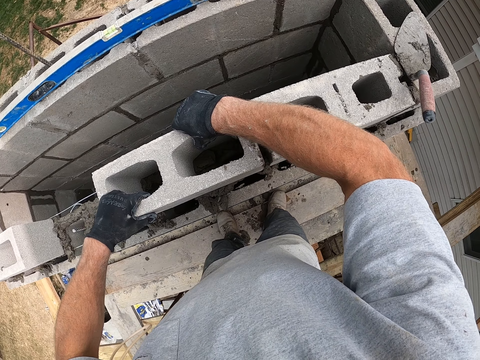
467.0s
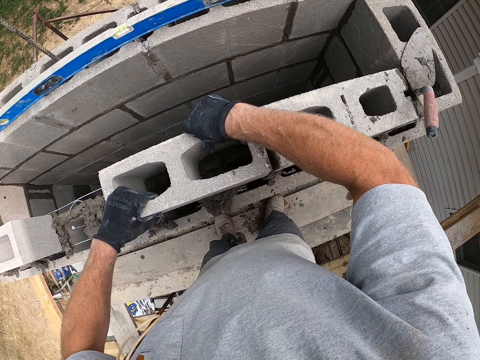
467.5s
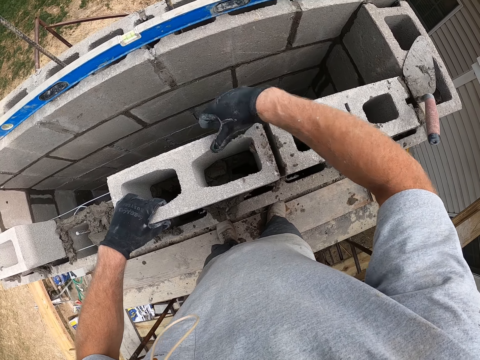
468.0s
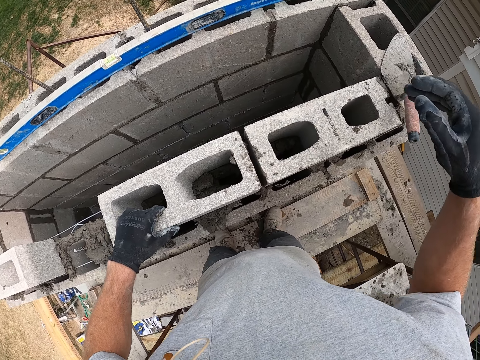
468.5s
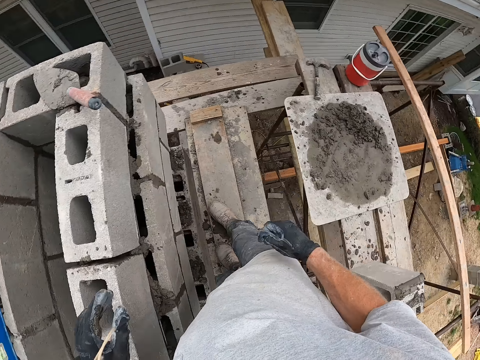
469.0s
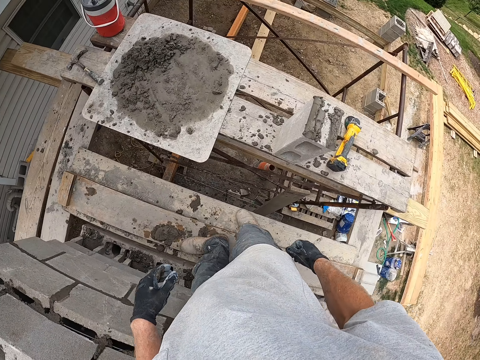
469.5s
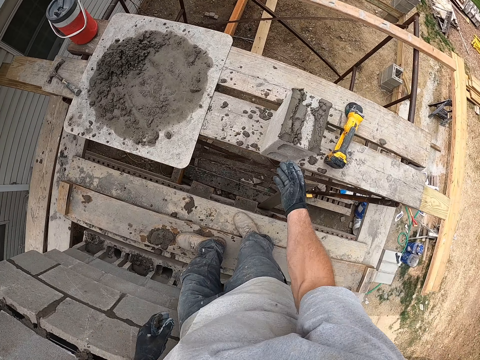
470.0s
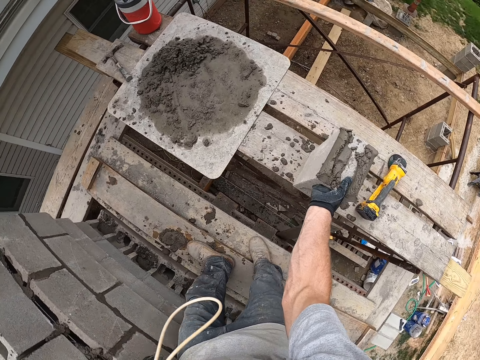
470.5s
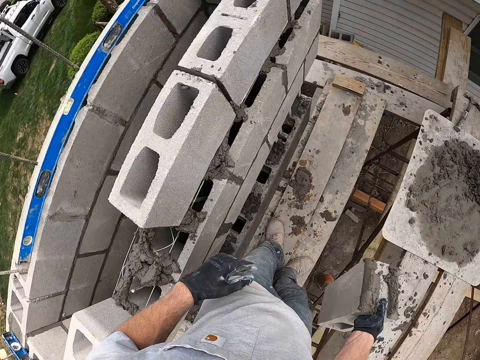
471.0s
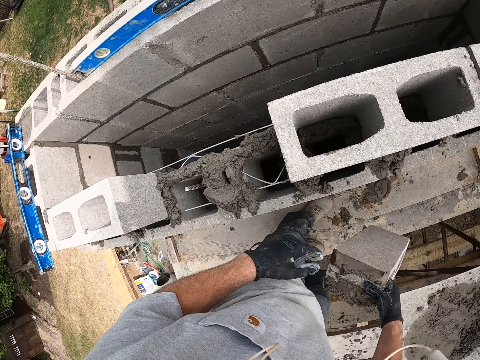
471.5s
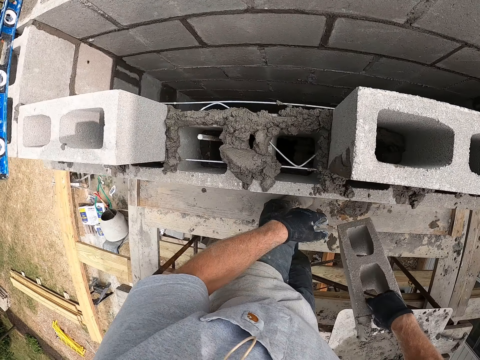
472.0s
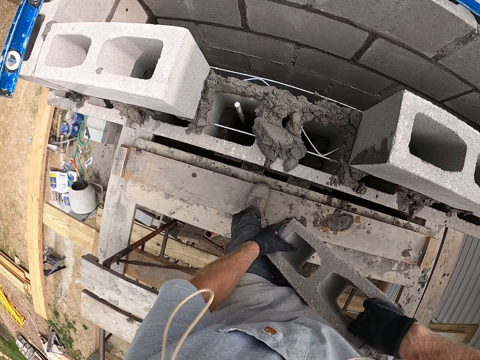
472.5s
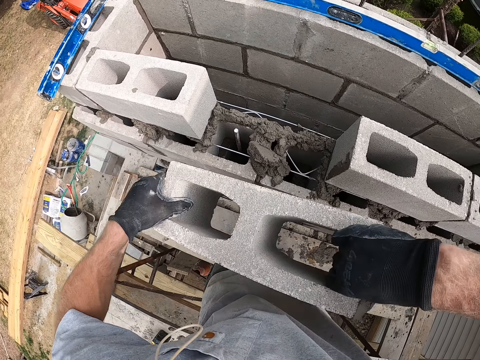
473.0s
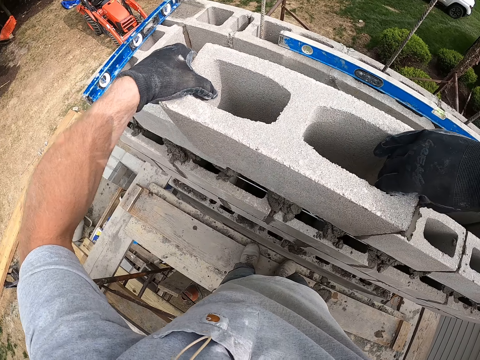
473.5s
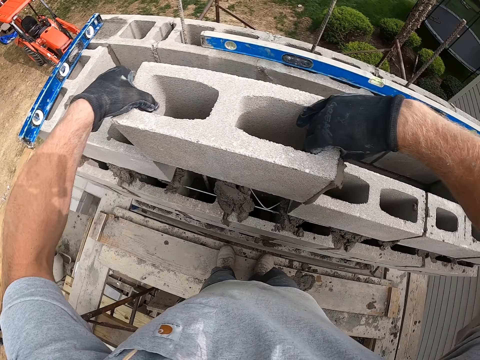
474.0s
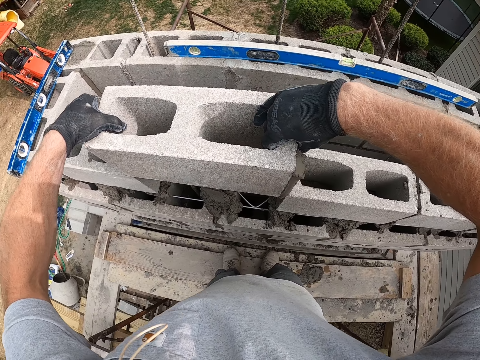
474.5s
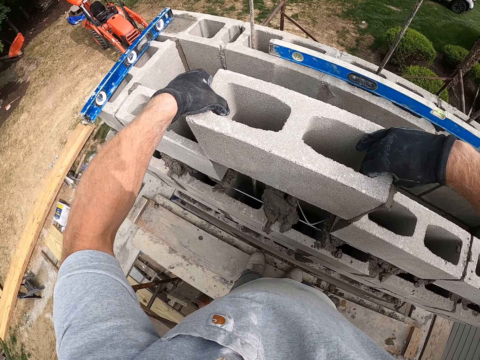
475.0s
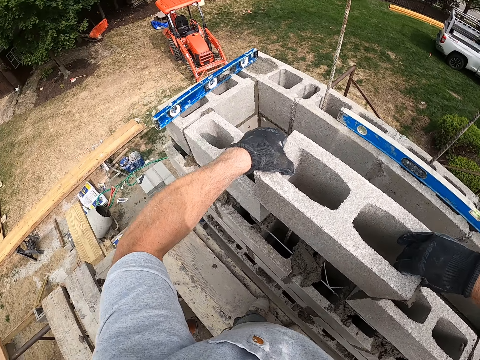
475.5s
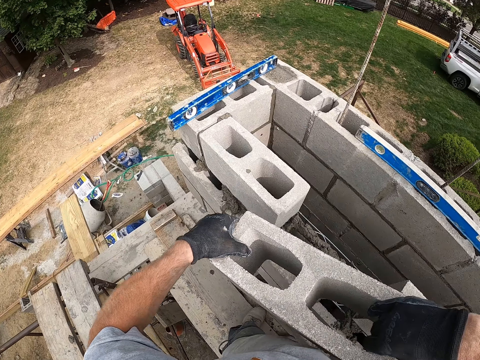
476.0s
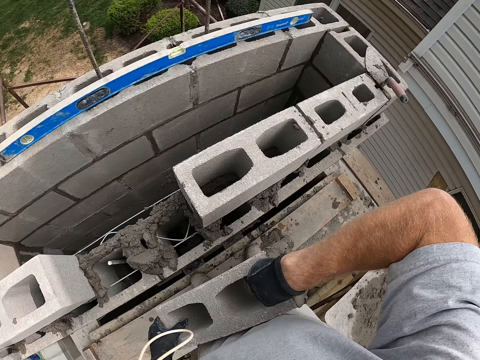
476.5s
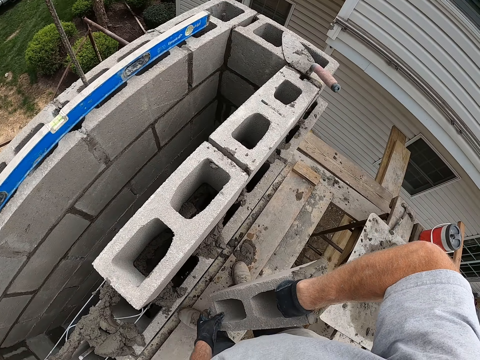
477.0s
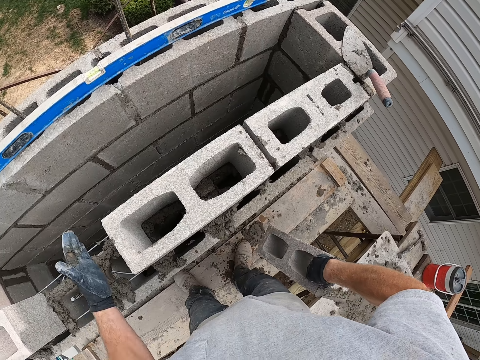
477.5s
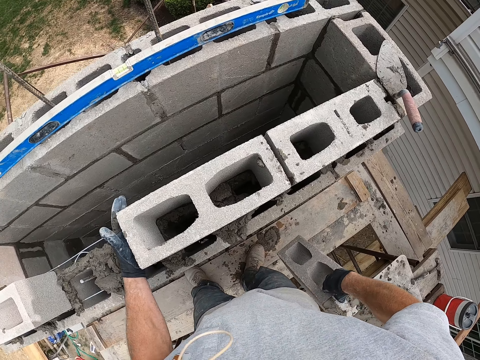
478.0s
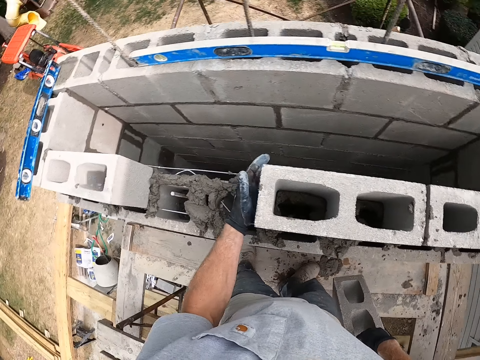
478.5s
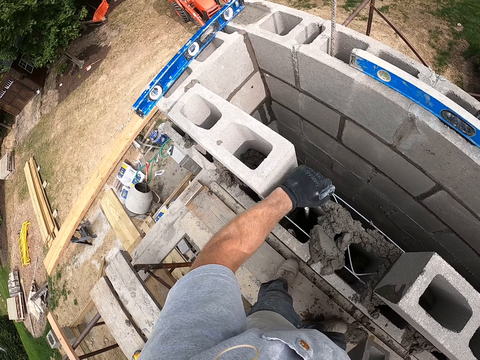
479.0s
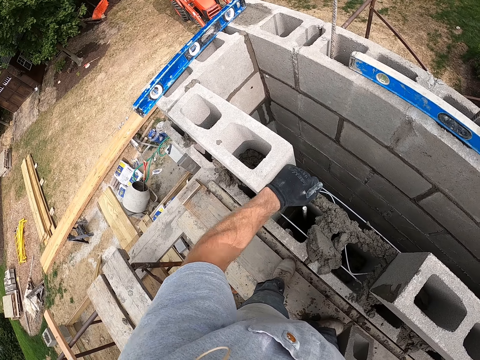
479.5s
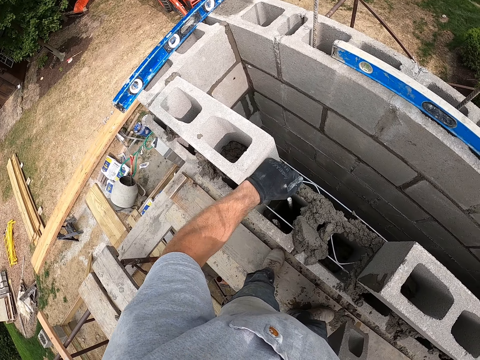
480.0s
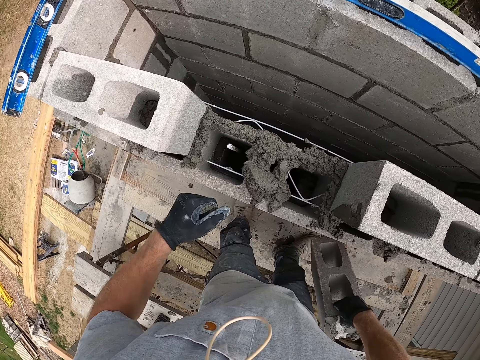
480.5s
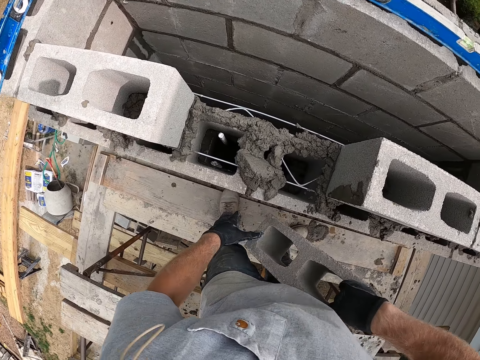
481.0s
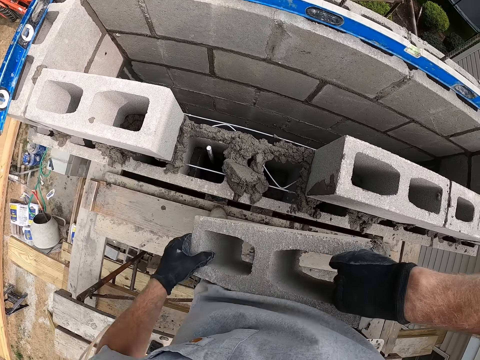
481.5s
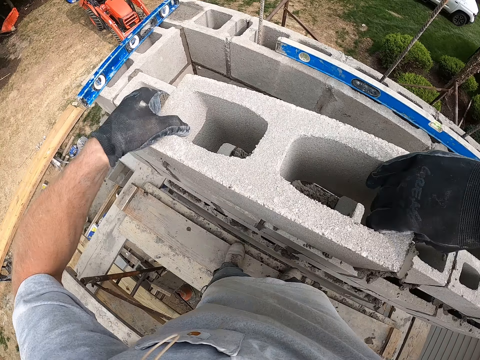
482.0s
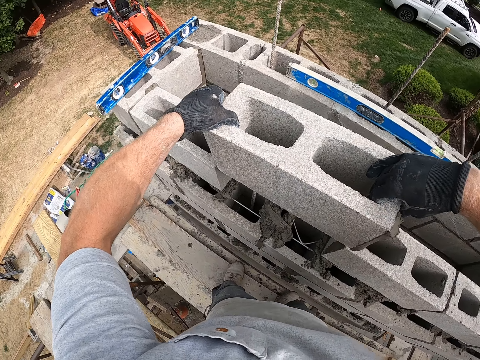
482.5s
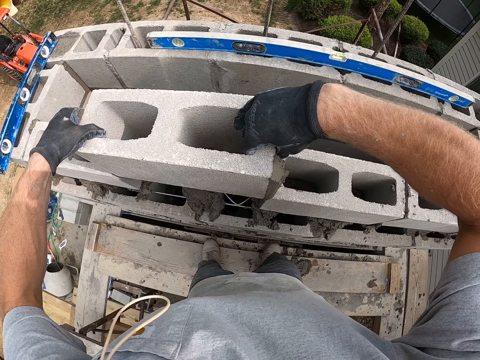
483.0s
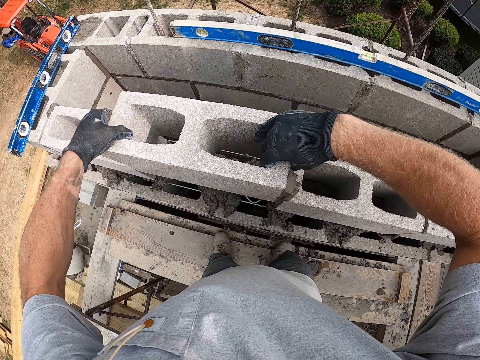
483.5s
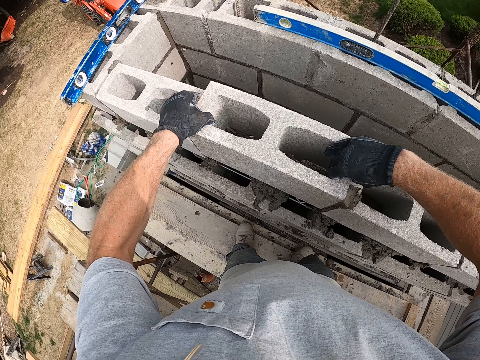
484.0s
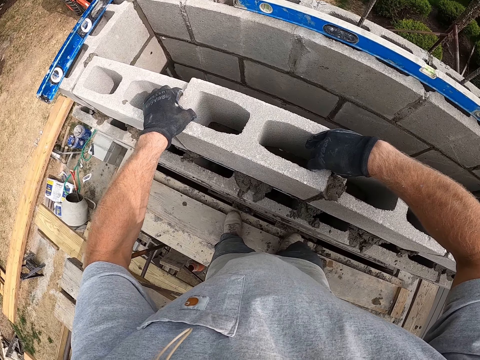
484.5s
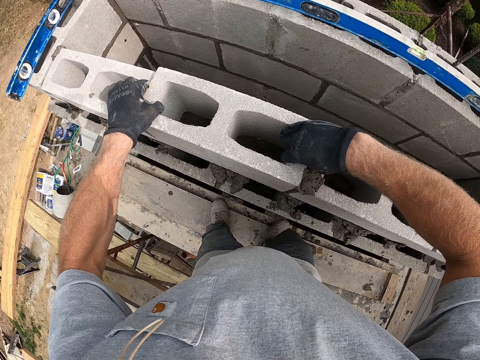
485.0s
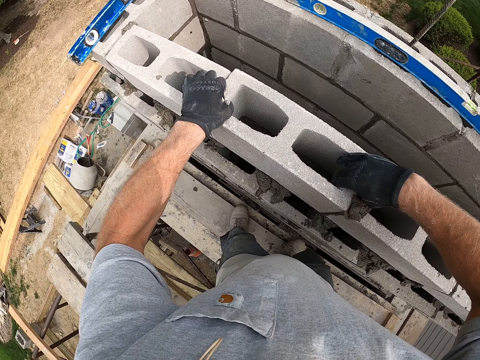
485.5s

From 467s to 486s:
The camera wearer lifts another concrete block on the scaffold with his left hand. He lifts the concrete block with both hands. He sets the concrete block in both hands on the concrete. He lifts the concrete block with both hands. He holds the concrete block. He taps the concrete block with his left hand. He pushes the concrete block with the hand. He lifts the concrete block in his right hand with his left hand. He sets the concrete block in both hands on the concrete.

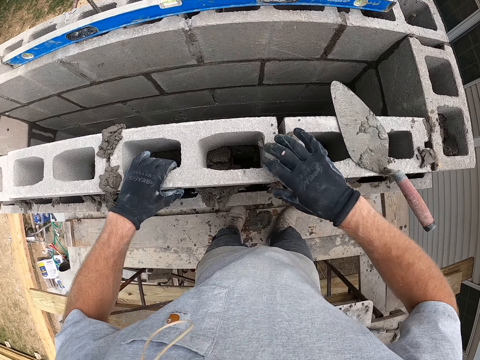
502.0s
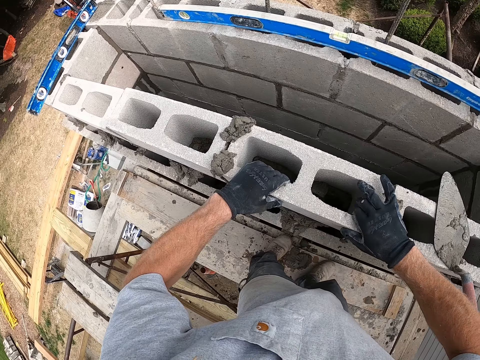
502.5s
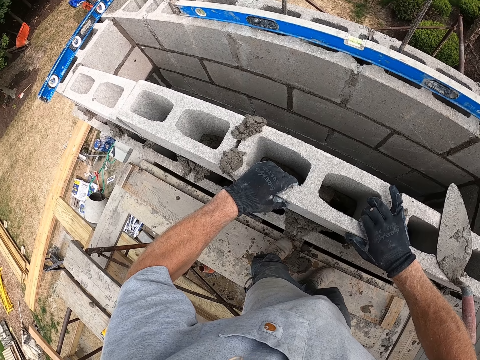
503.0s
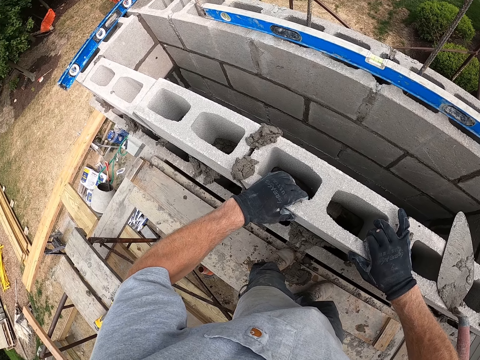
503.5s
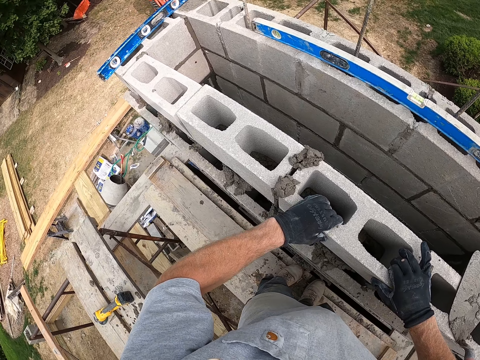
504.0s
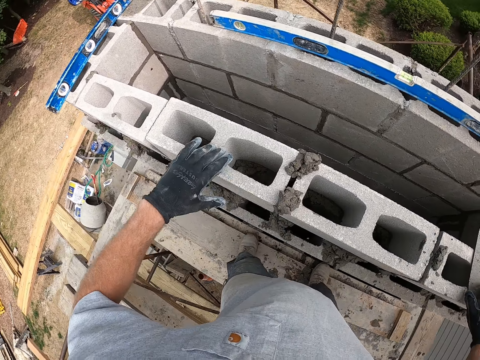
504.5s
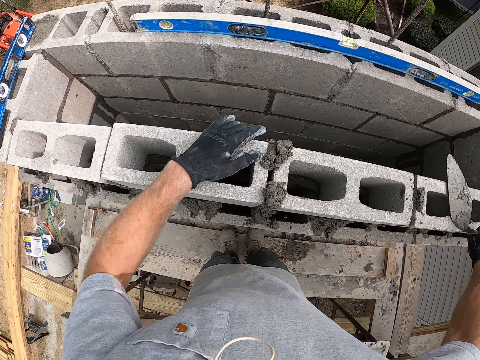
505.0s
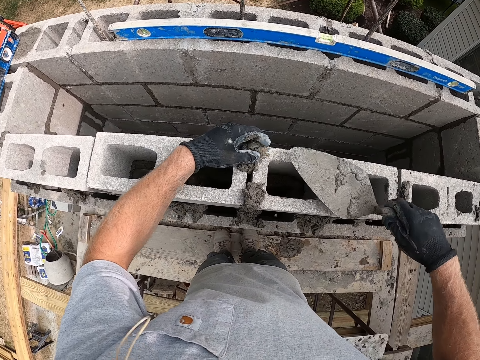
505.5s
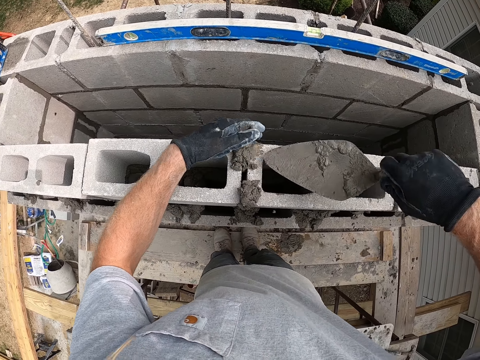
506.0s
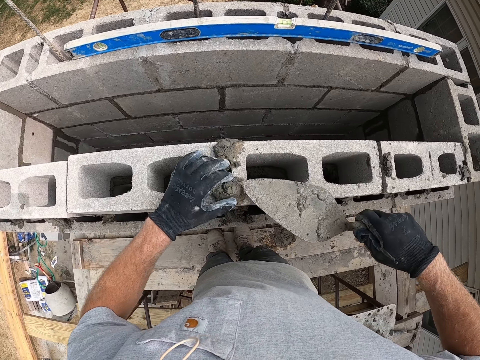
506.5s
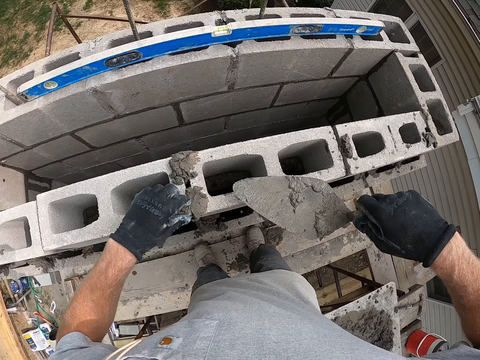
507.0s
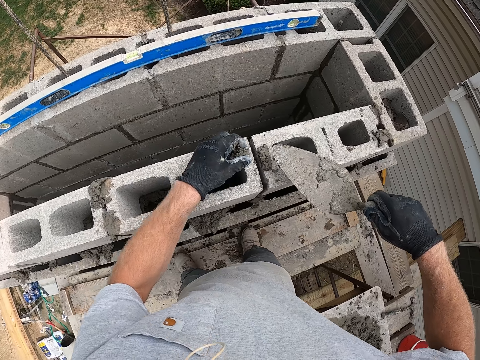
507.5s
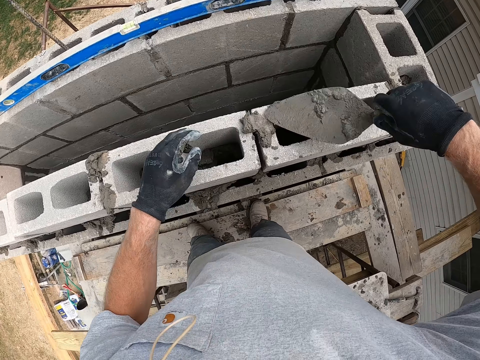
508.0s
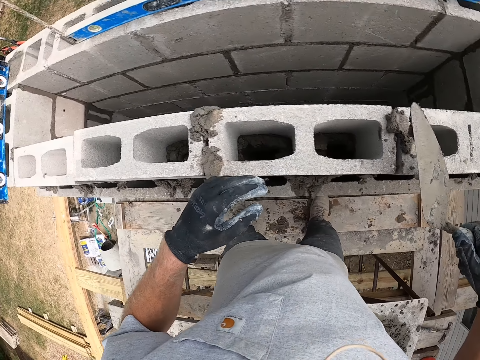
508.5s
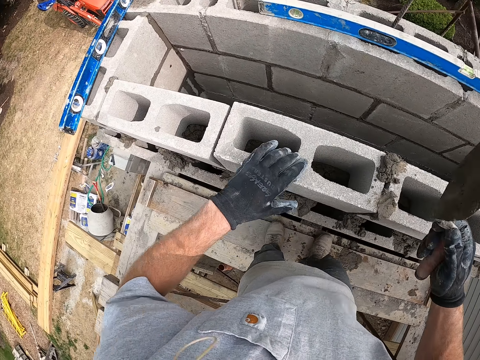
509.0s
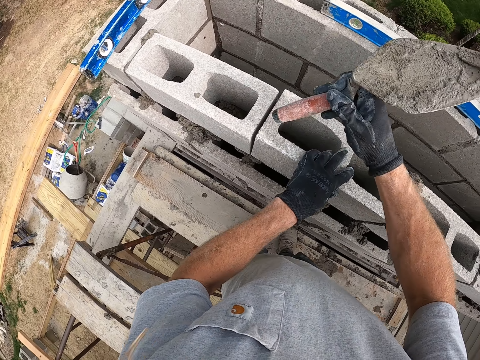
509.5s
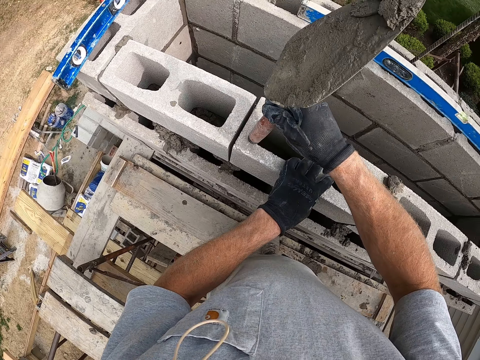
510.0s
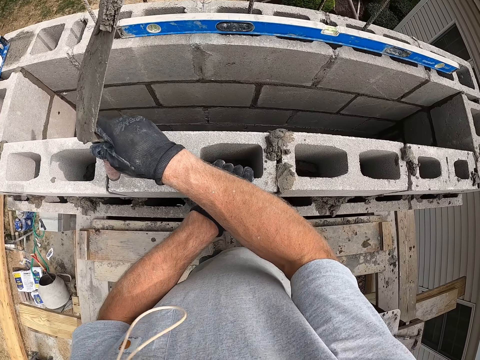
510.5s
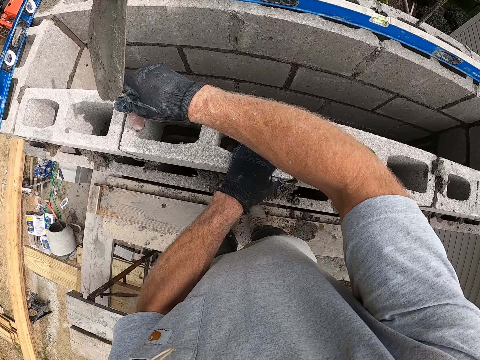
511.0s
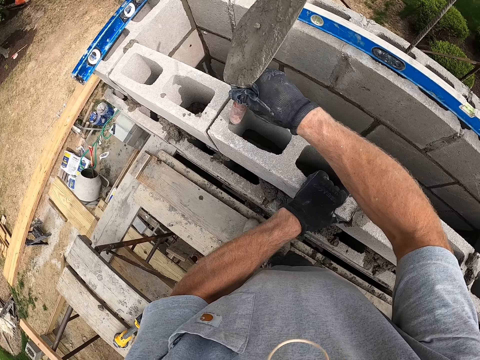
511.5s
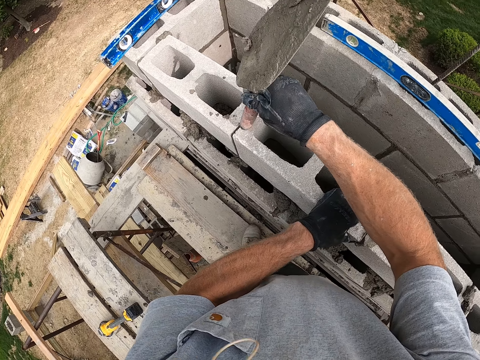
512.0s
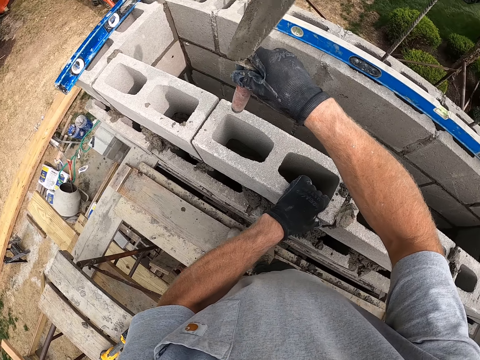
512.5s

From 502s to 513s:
The camera wearer puts the trowel down. He adjusts the concrete block with both hands. He picks up the hand trowel on the concrete block with his right hand. He touches the concrete on the concrete block with his left hand. He presses the concrete on the block with the hand trowel in his right hand. He touches the concrete on the concrete block with his left hand. He smears the concrete on the concrete block. He presses the concrete on the block with the hand trowel in his right hand. He smears the concrete on the concrete block again. He hits the concrete block with the hand trowel in his right hand.
